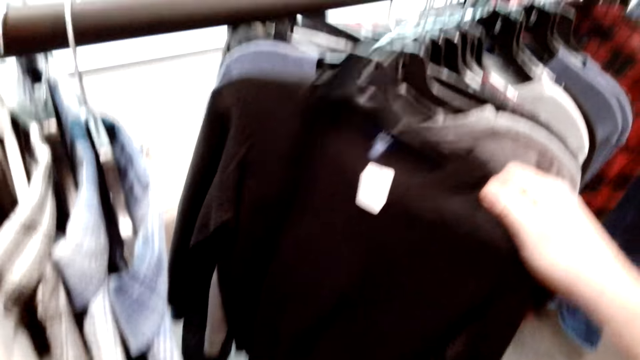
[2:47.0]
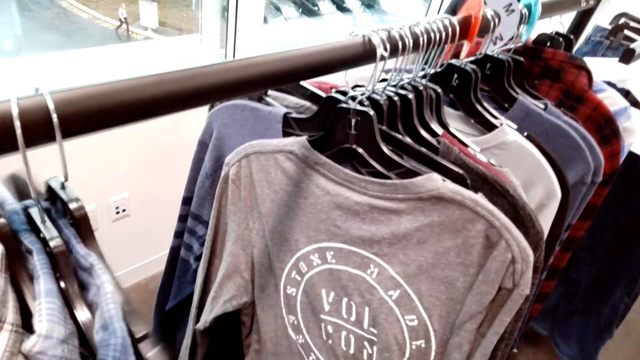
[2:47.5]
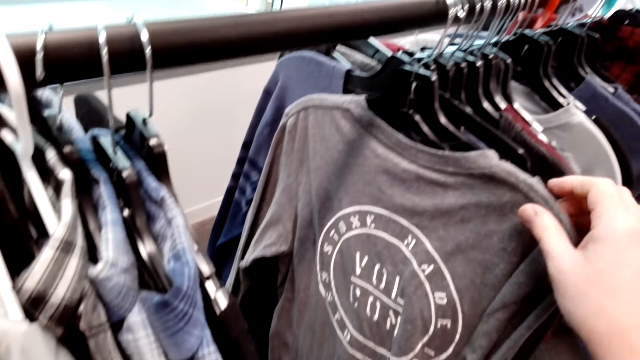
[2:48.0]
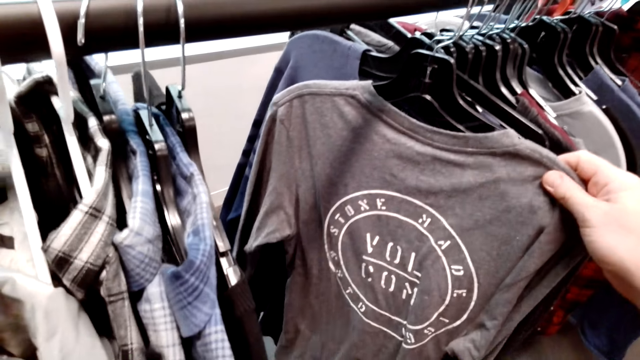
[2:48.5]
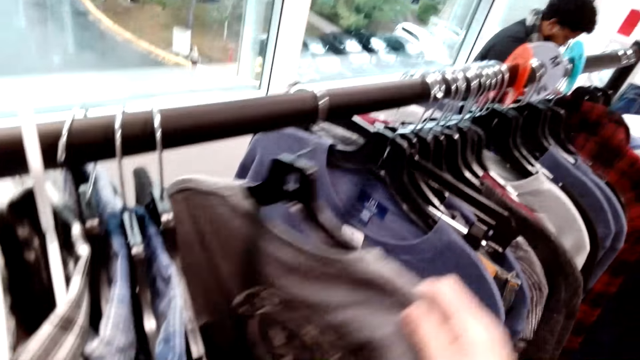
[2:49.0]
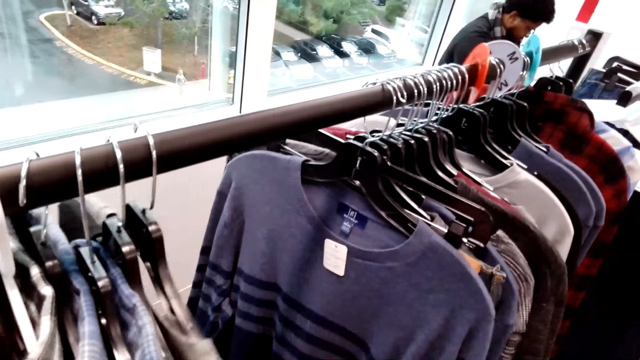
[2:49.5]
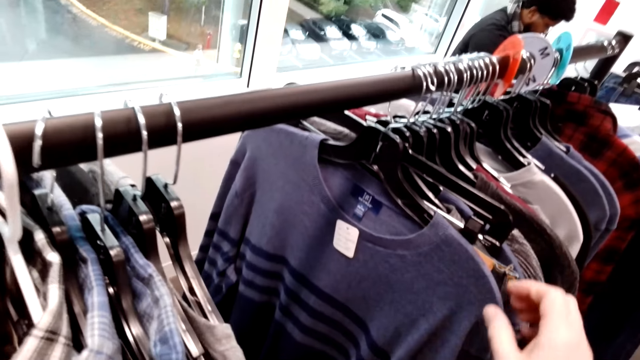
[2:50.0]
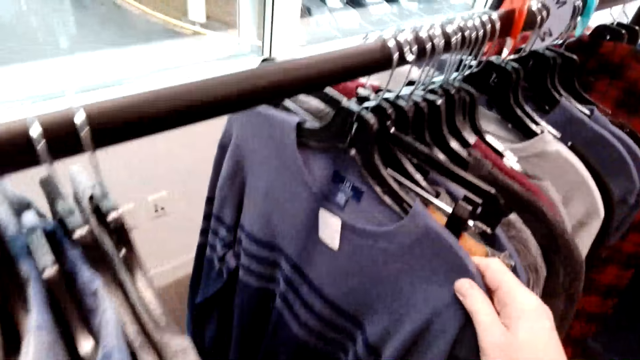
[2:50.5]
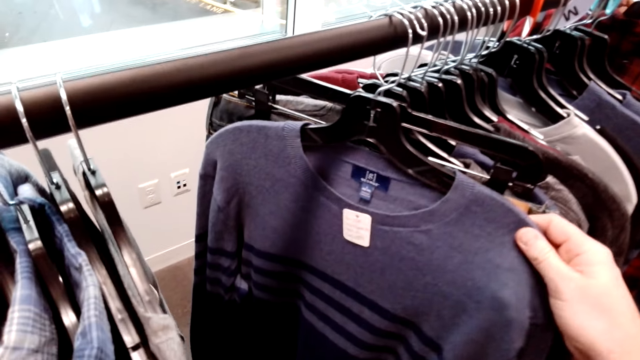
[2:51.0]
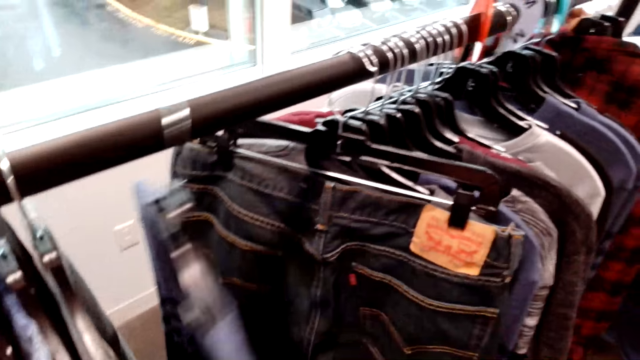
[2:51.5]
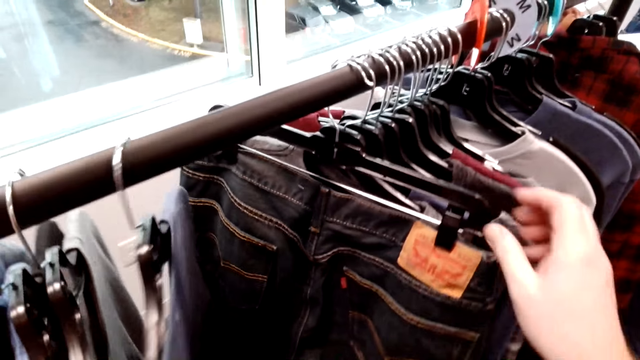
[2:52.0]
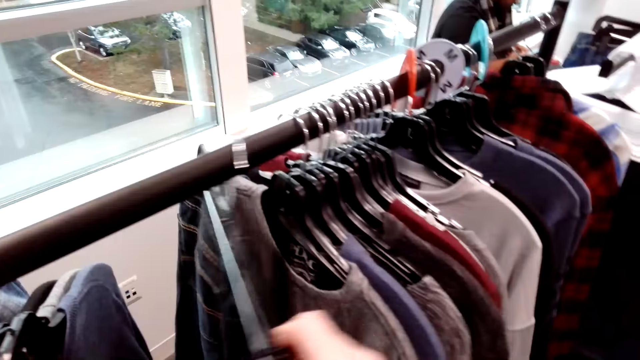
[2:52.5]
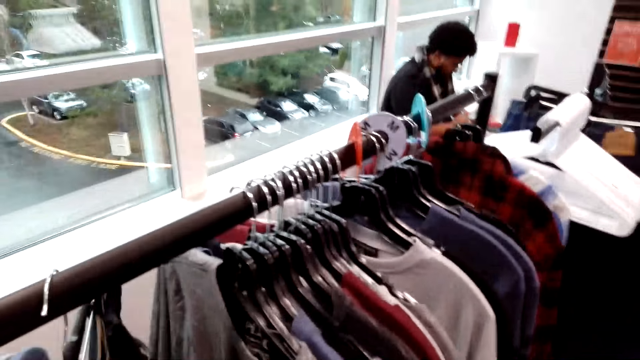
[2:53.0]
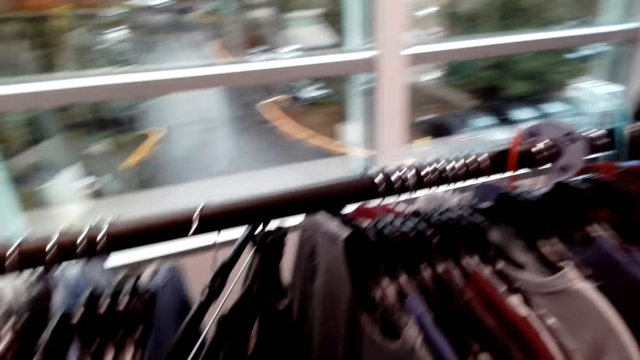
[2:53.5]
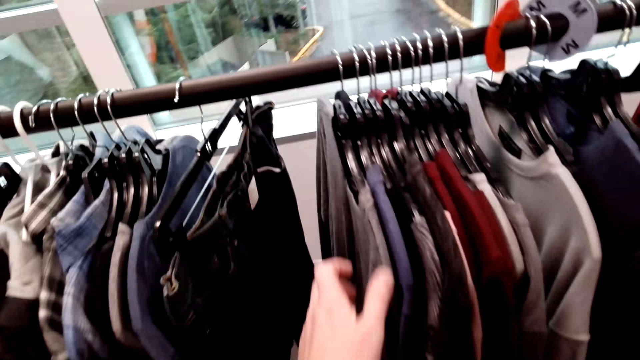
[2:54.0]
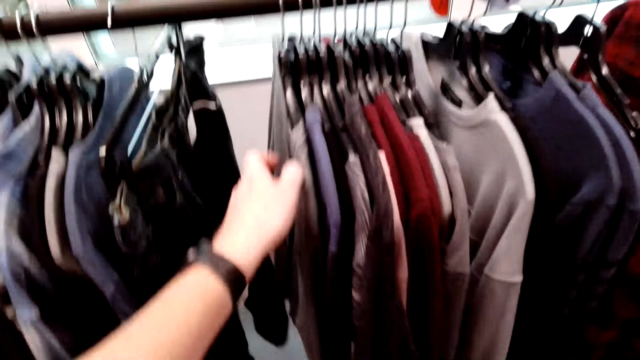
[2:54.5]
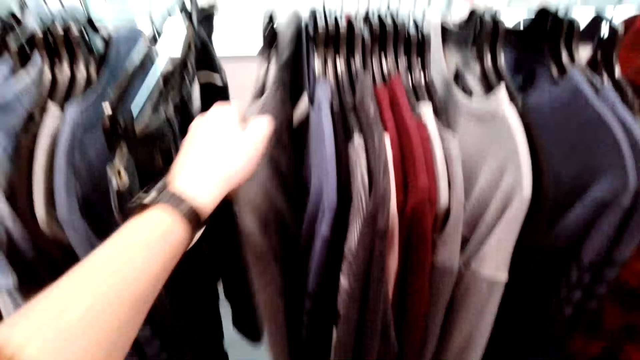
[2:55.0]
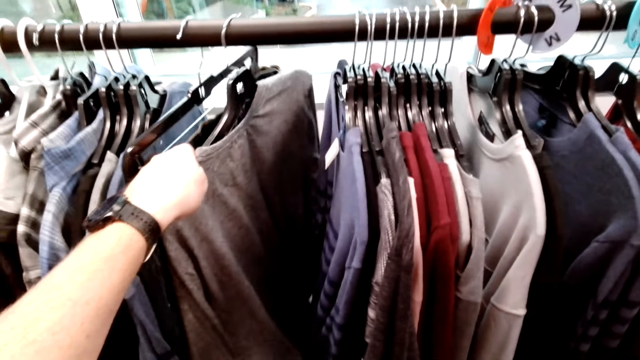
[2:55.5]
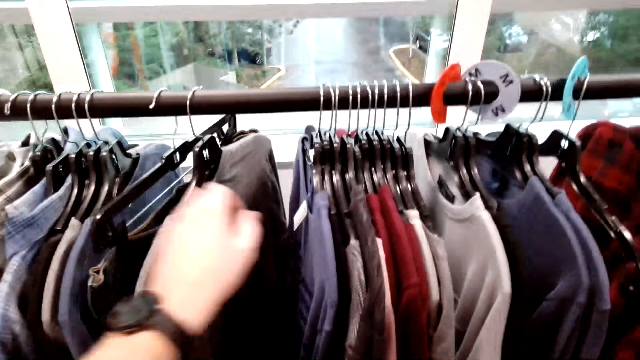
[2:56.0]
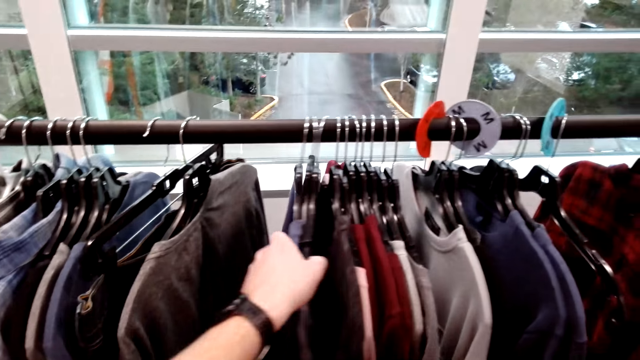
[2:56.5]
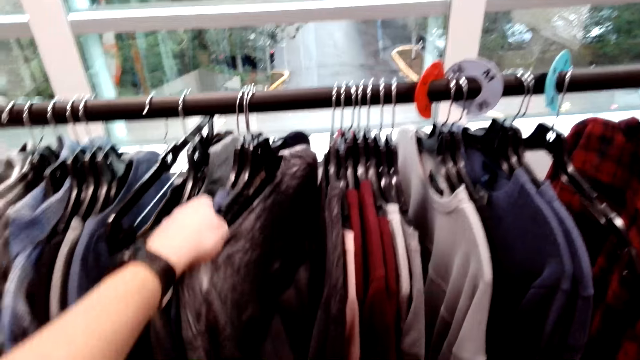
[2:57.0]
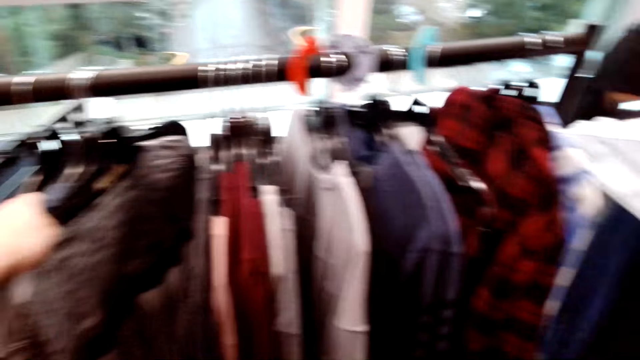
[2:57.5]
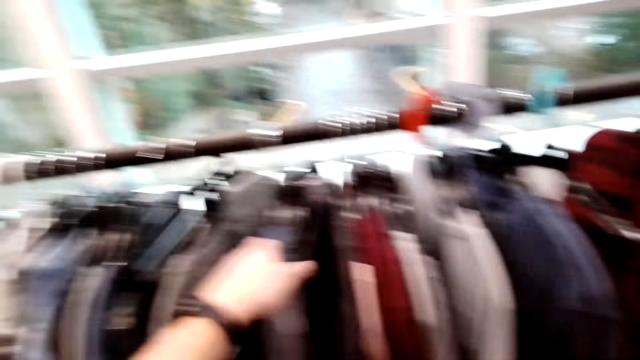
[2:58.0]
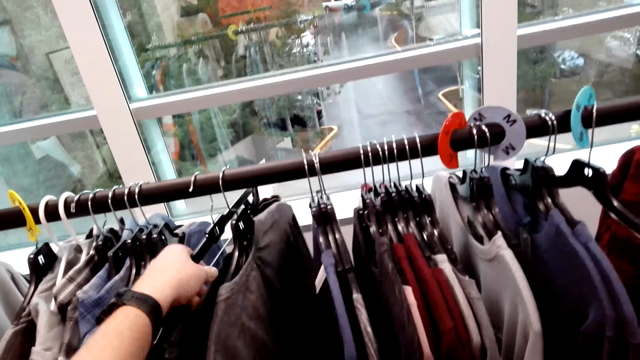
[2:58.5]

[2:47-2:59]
The camera wearer selects the shirts from the cloth rack. They push the shirt on the cloth rack. They select the shirts from the cloth rack. They push the shirt on the cloth rack. They select the shirts from the cloth rack. They push the shirt on the cloth rack. They select the trouser from the cloth rack. They select the shirts from the cloth rack. They push the shirt on the cloth rack. They select the shirts from the cloth rack. They pick the trouser.

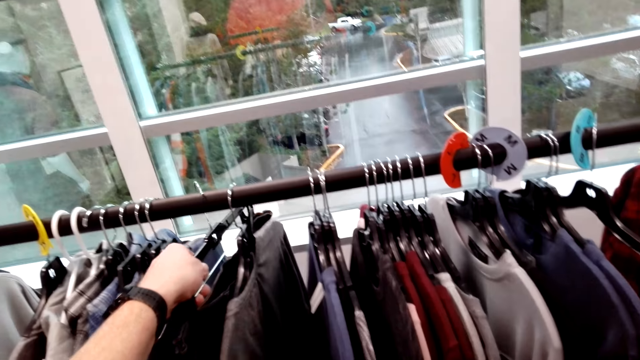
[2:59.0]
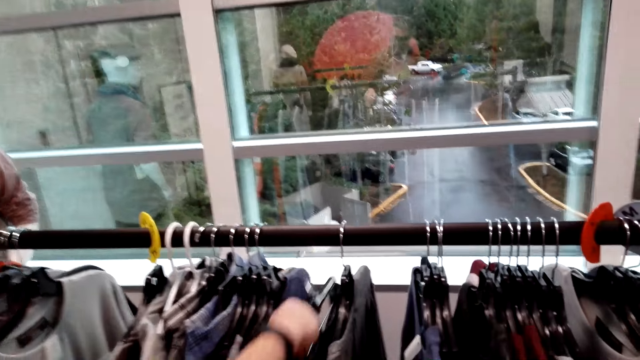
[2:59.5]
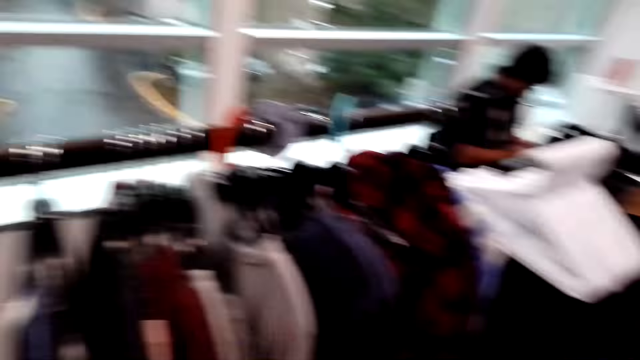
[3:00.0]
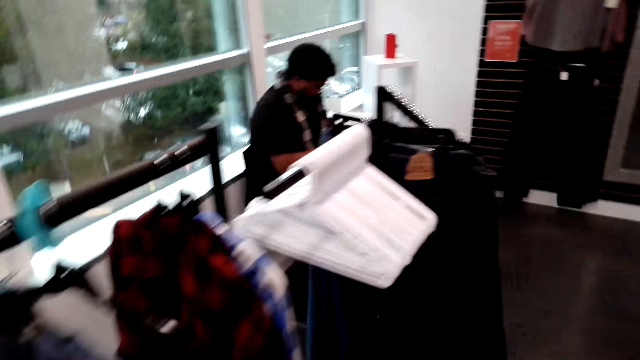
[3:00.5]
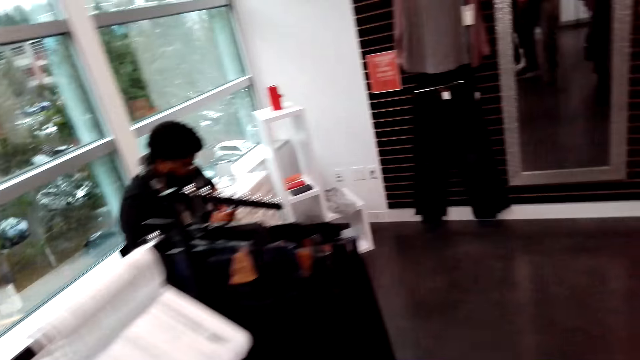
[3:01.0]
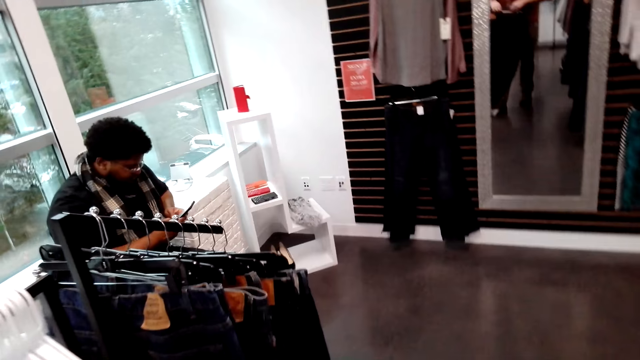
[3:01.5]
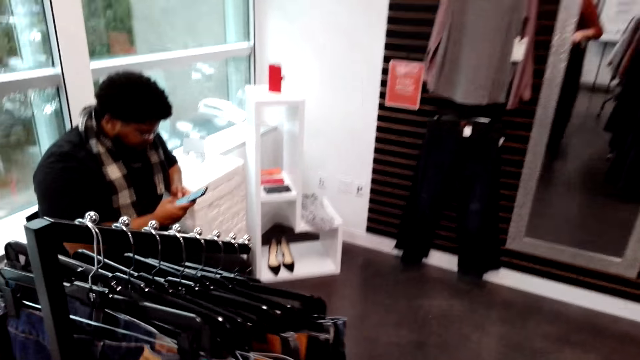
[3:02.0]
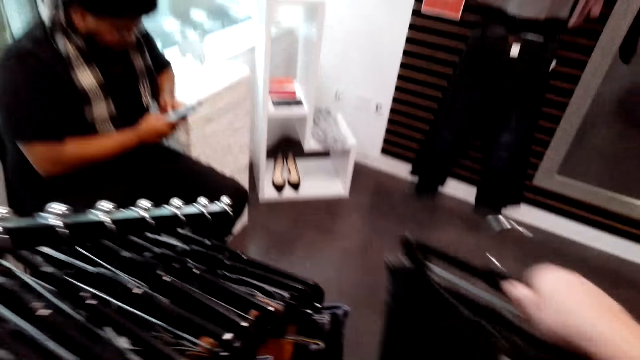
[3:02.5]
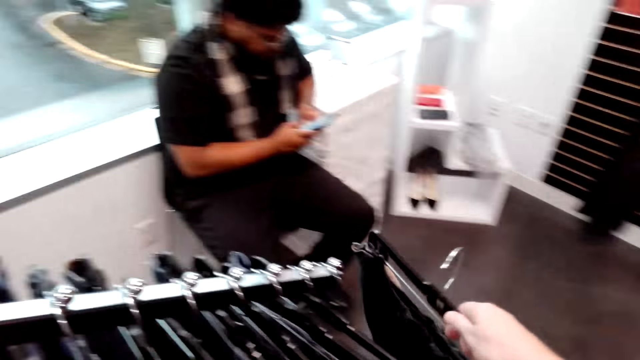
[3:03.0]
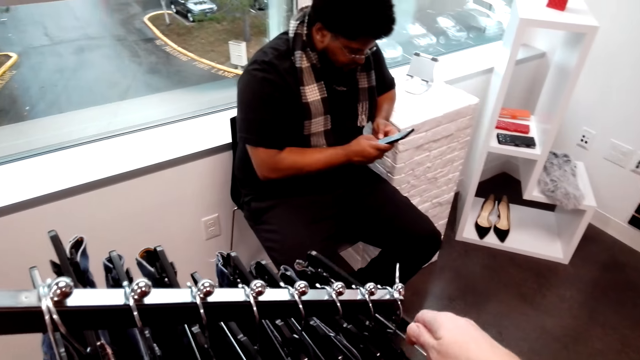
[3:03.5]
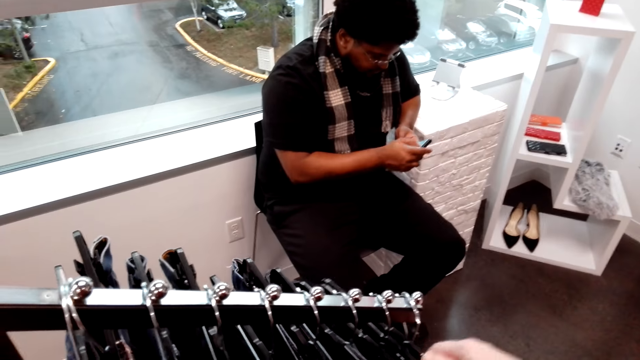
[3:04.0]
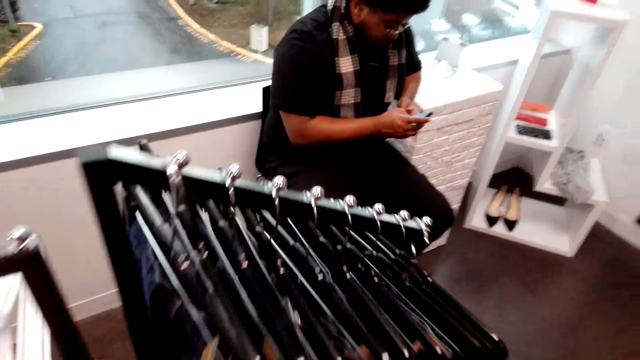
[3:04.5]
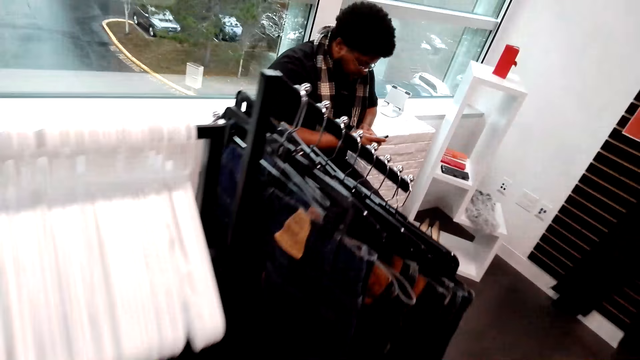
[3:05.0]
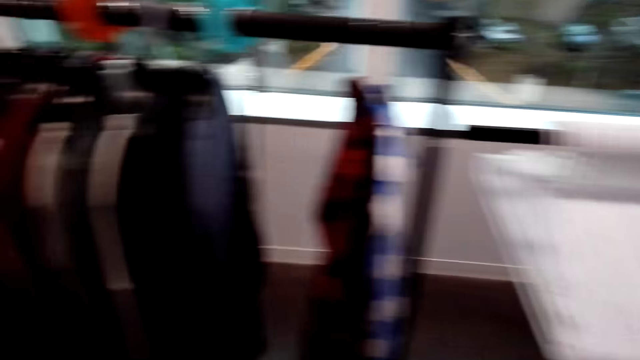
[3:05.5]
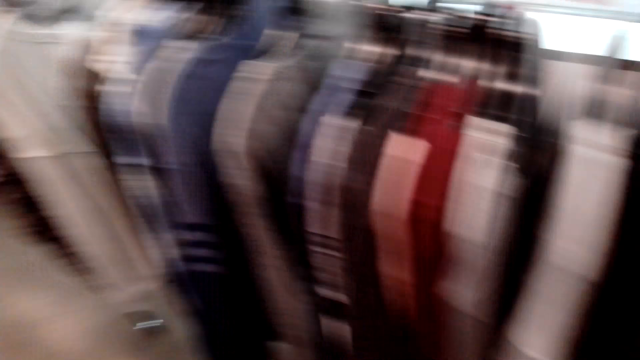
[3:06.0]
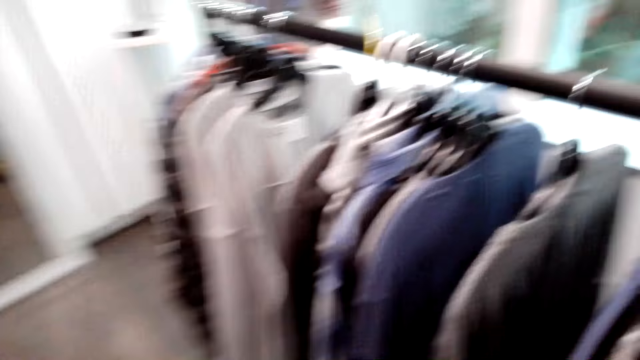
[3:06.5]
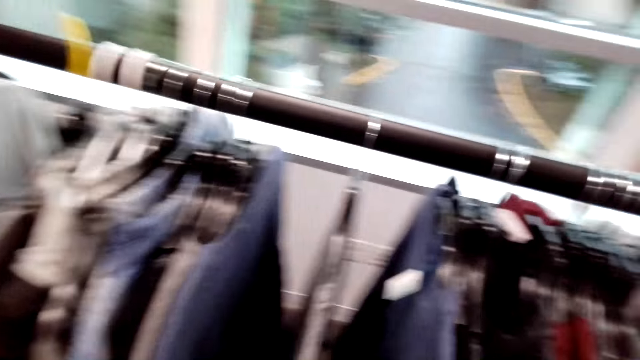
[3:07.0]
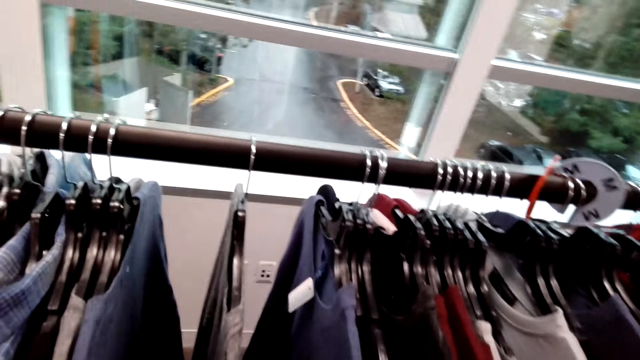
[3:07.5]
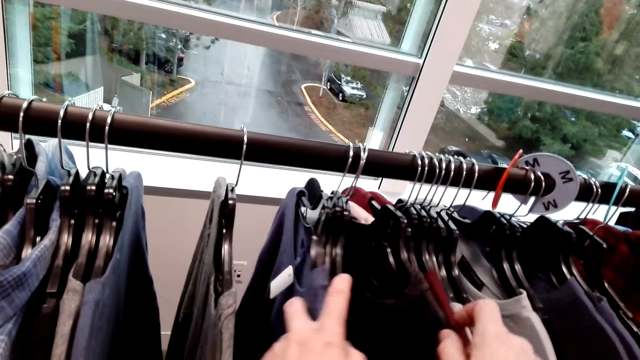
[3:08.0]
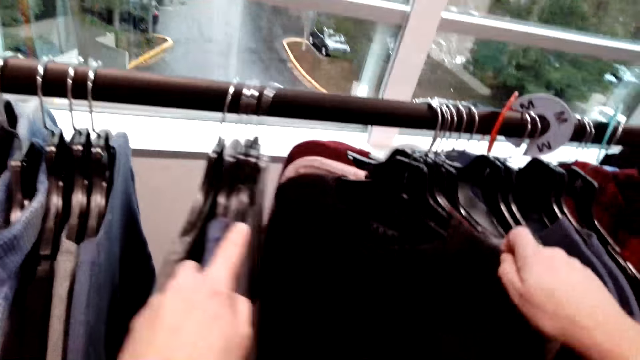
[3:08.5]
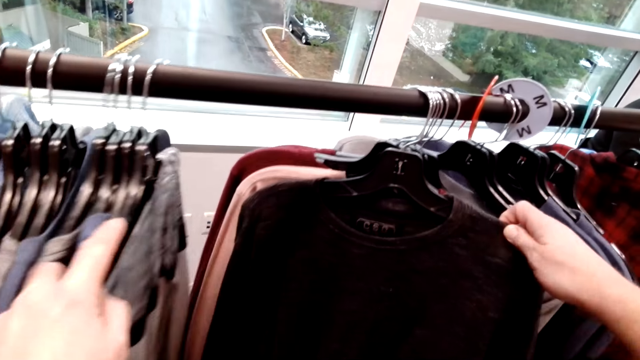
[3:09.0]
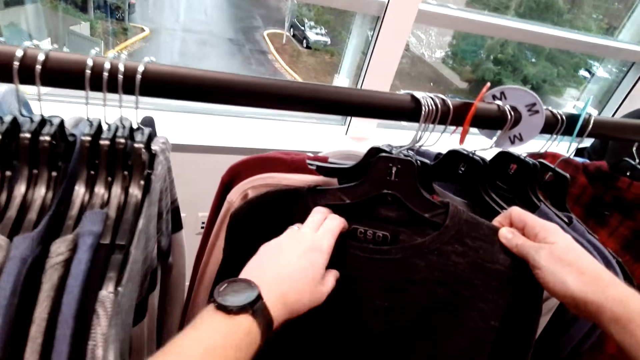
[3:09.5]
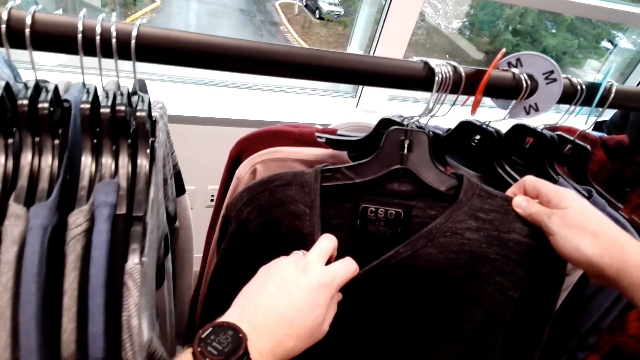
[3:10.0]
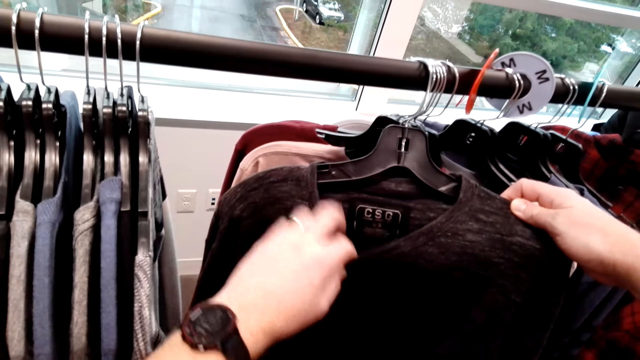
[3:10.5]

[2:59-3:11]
The camera wearer puts the trouser on the cloth rack. They walk in the shop. They put the trouser on the cloth rack. They walk in the shop. They select the shirts from the cloth rack. They touch the shirts. They push the shirt on the cloth rack. They select the shirts from the cloth rack.
